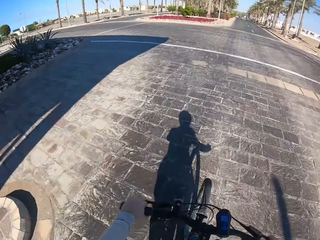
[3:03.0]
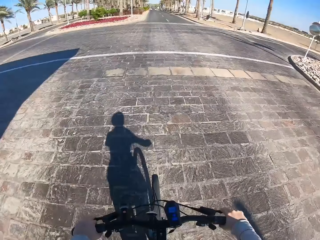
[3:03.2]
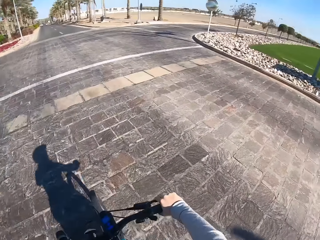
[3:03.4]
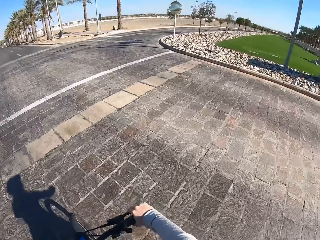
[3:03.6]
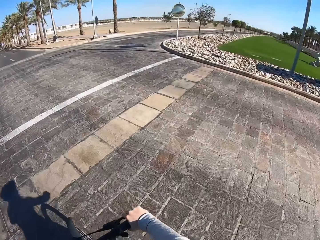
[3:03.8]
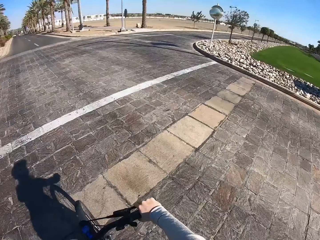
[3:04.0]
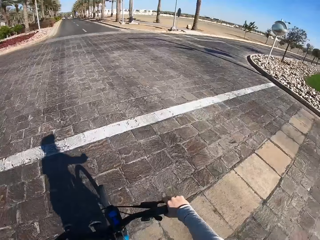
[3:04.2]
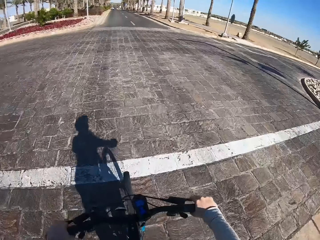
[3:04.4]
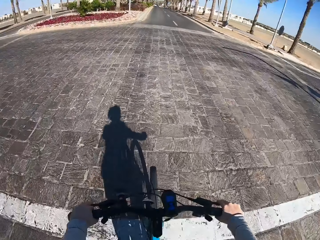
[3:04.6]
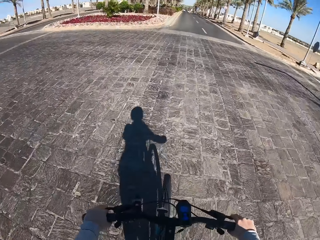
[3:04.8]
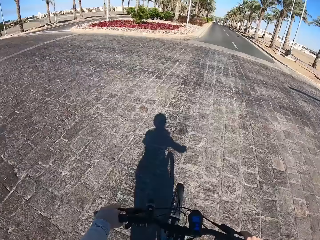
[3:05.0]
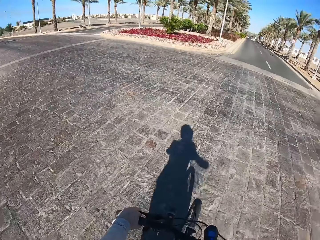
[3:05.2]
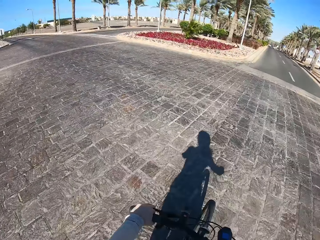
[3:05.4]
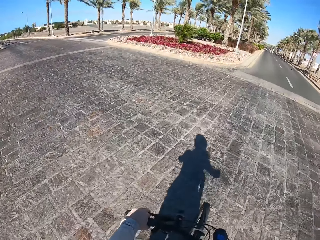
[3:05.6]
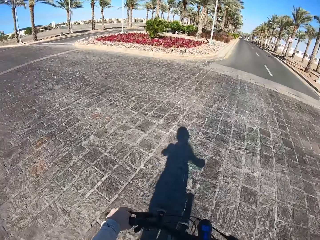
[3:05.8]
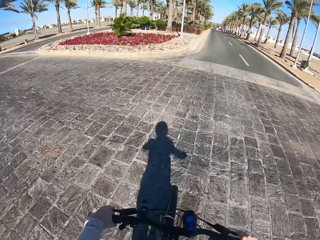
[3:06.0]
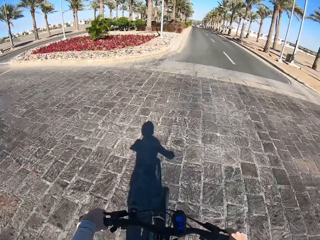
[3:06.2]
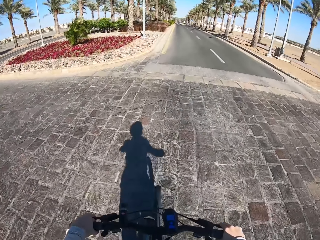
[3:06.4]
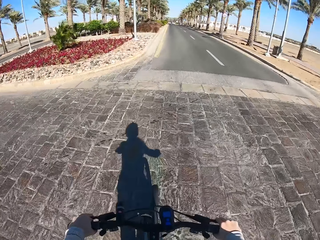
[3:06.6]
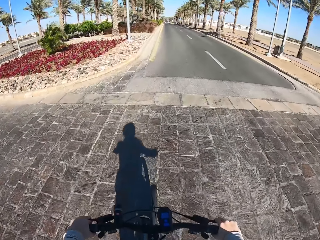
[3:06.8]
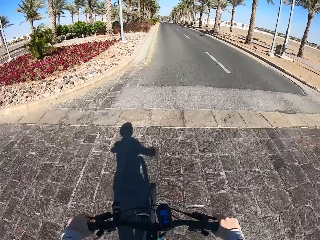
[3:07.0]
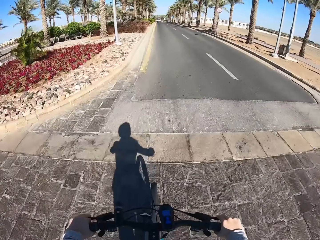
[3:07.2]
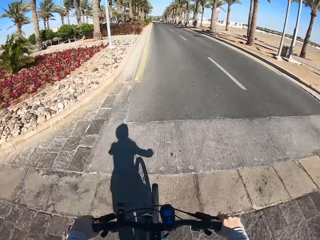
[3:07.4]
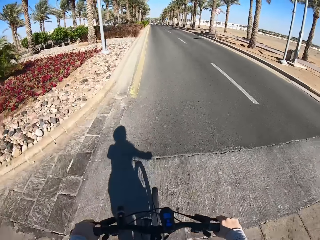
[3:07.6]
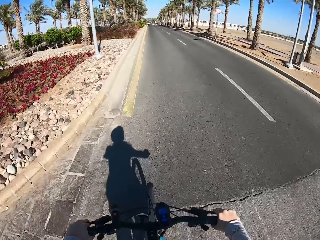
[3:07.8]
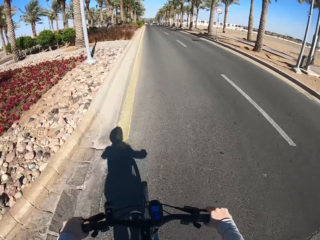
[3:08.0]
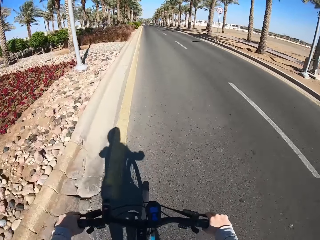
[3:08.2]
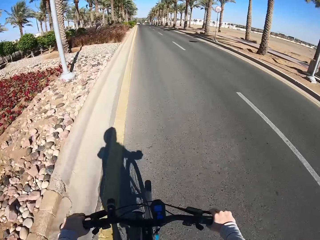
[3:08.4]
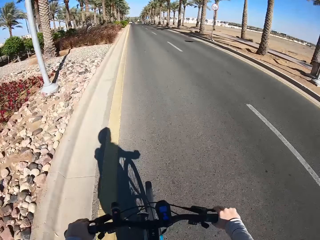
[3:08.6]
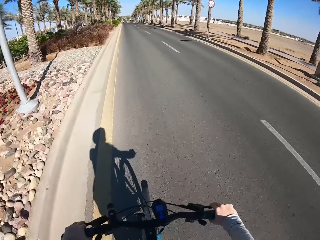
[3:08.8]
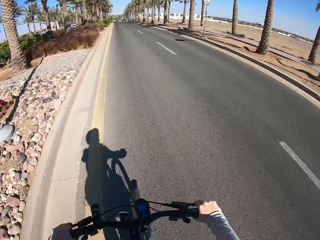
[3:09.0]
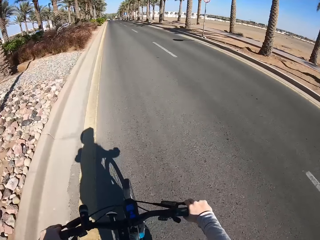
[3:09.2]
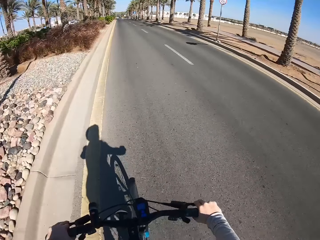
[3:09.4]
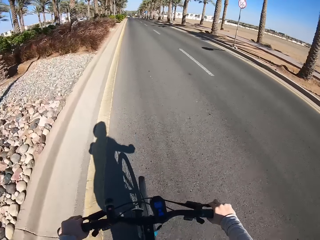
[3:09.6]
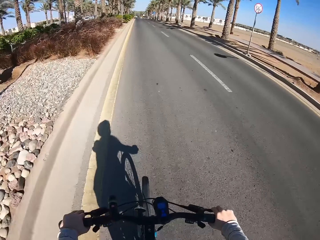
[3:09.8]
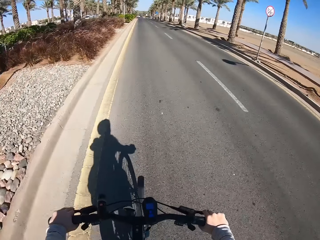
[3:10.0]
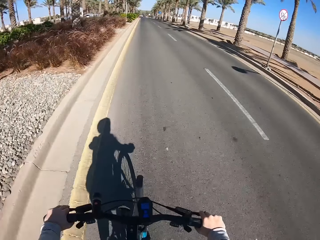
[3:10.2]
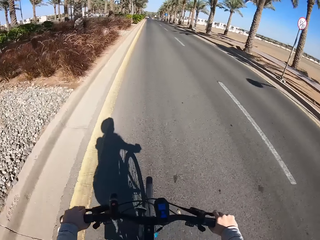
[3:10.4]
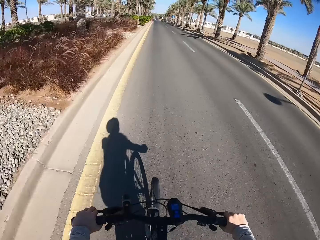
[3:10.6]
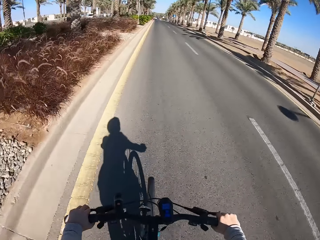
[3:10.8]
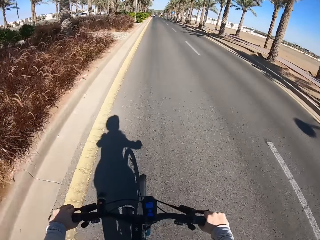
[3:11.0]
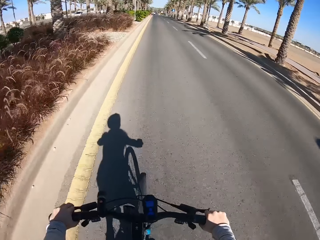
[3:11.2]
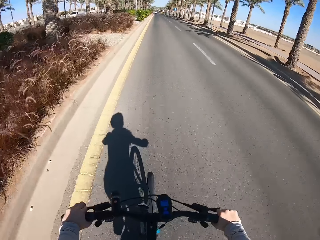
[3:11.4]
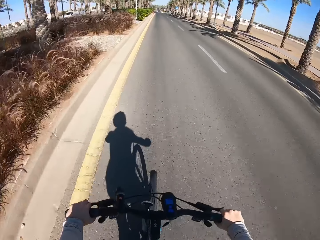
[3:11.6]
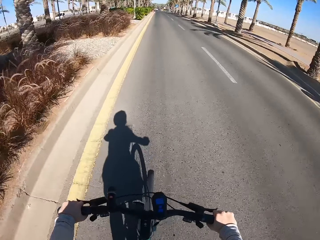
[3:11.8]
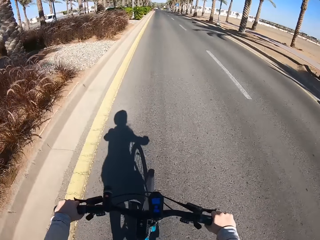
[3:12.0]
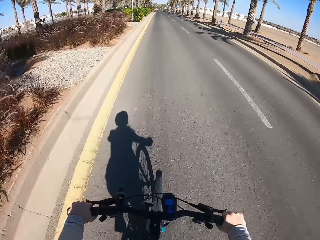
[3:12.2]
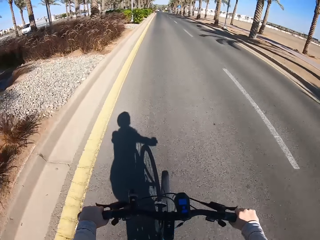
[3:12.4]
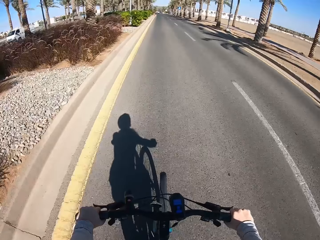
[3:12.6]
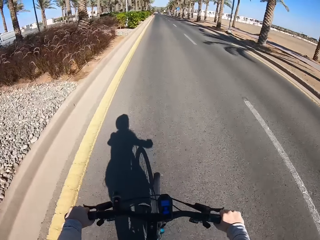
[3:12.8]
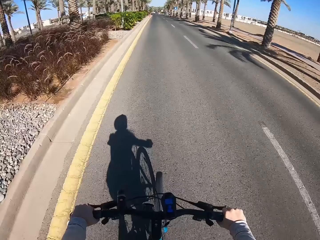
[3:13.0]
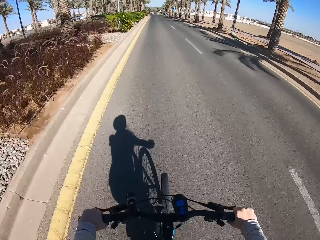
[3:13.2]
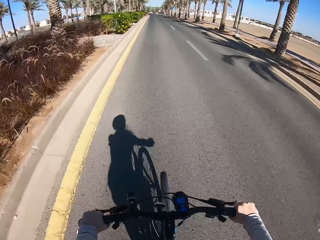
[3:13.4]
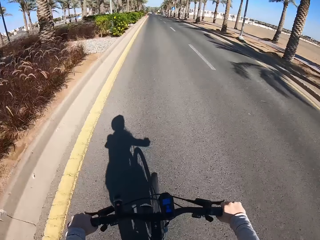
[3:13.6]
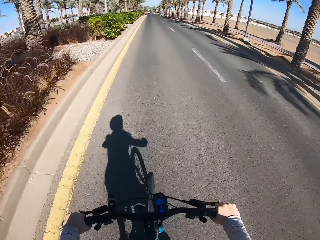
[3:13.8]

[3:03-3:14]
The camera wearer crosses the road. They ride on the street road.

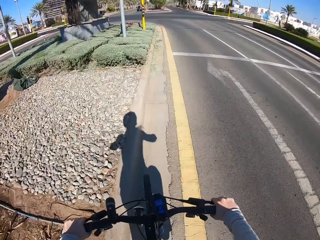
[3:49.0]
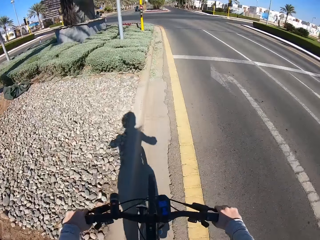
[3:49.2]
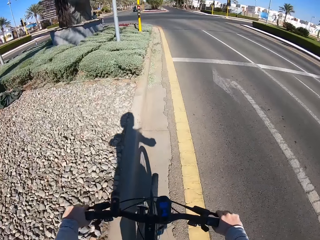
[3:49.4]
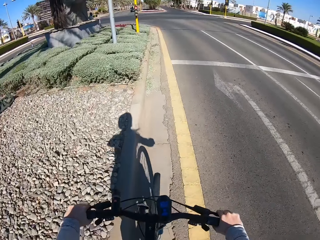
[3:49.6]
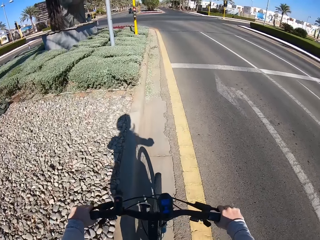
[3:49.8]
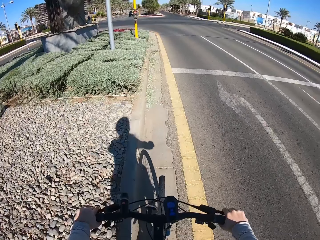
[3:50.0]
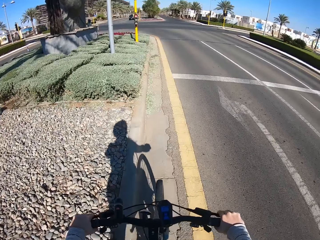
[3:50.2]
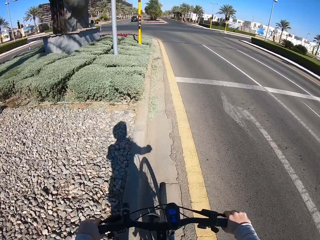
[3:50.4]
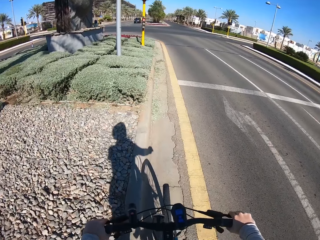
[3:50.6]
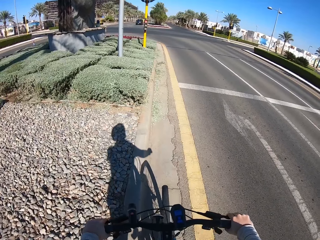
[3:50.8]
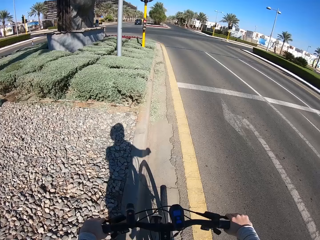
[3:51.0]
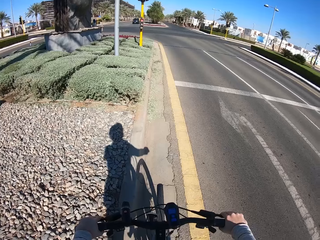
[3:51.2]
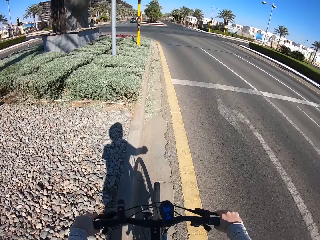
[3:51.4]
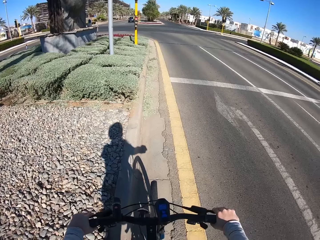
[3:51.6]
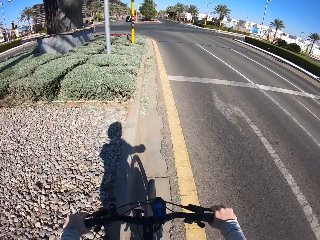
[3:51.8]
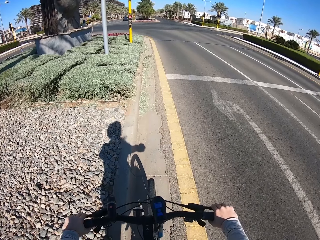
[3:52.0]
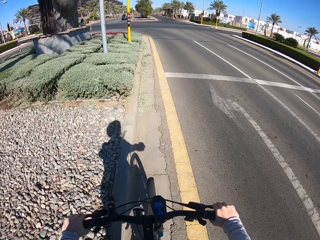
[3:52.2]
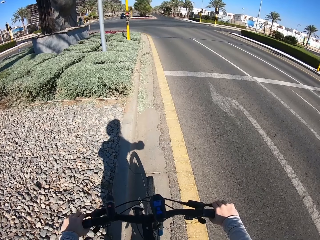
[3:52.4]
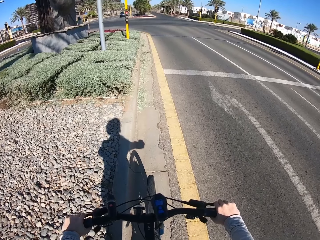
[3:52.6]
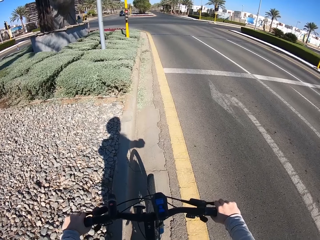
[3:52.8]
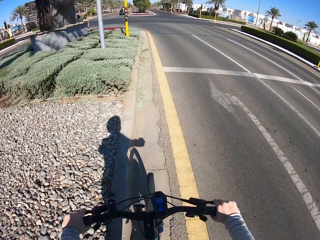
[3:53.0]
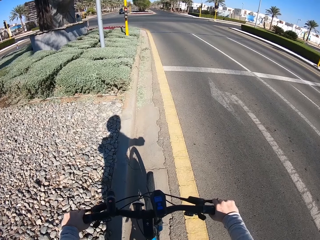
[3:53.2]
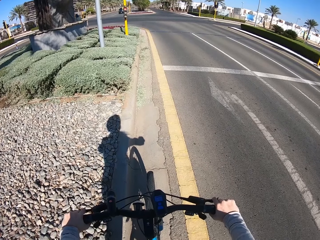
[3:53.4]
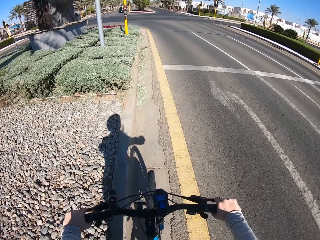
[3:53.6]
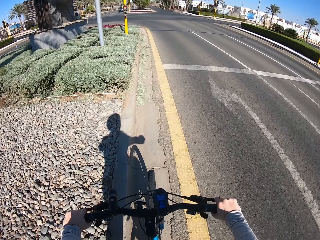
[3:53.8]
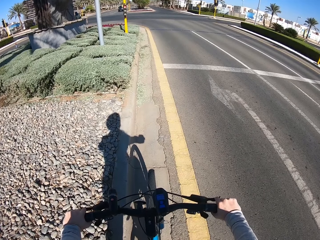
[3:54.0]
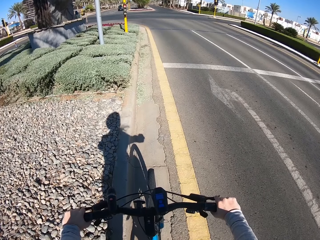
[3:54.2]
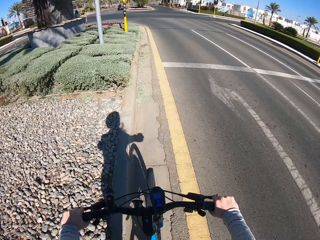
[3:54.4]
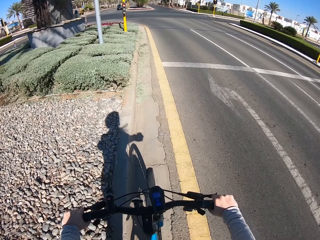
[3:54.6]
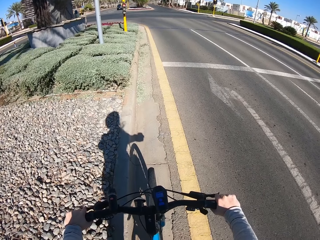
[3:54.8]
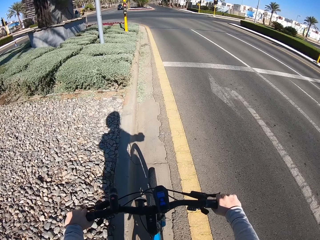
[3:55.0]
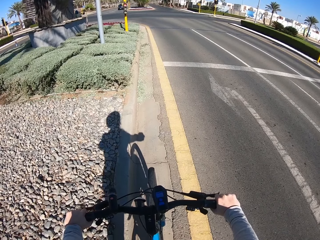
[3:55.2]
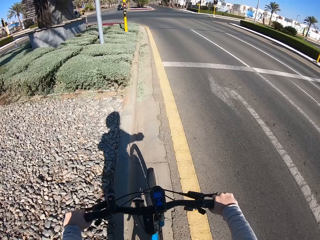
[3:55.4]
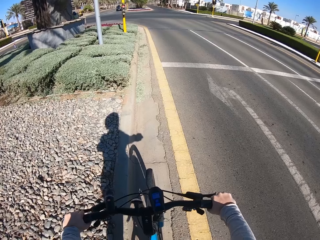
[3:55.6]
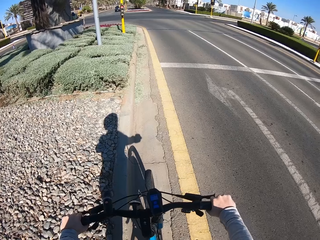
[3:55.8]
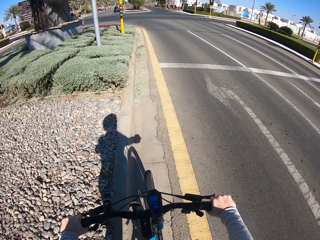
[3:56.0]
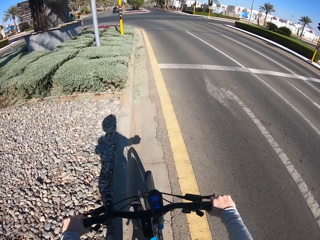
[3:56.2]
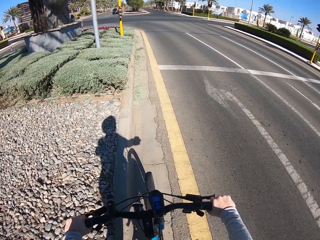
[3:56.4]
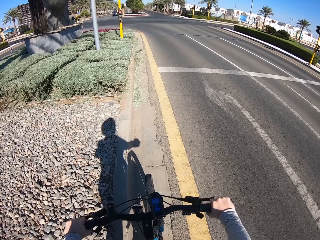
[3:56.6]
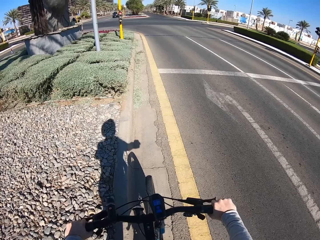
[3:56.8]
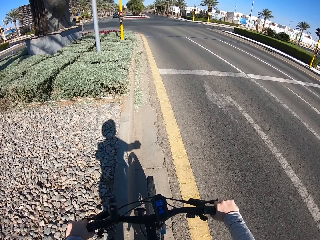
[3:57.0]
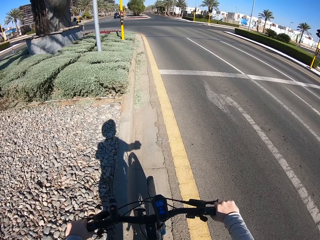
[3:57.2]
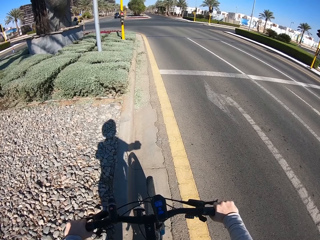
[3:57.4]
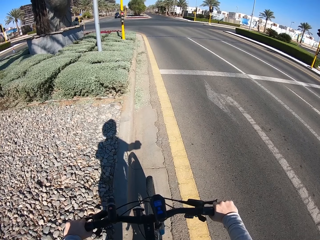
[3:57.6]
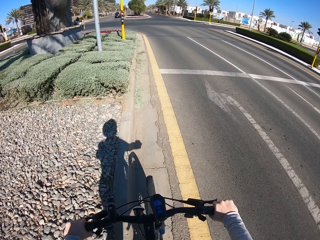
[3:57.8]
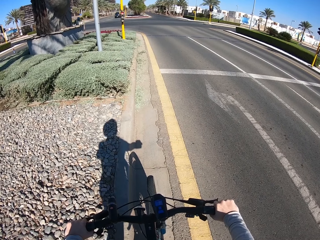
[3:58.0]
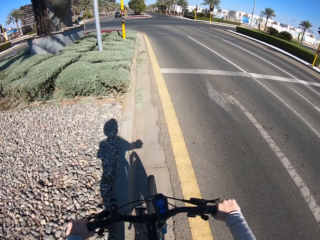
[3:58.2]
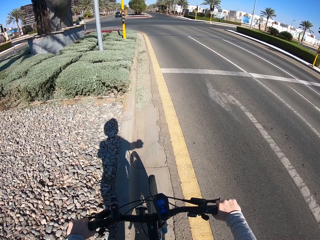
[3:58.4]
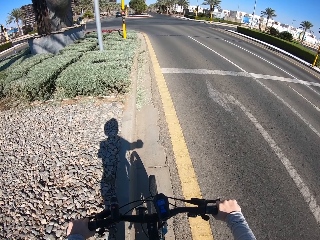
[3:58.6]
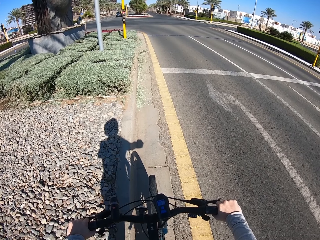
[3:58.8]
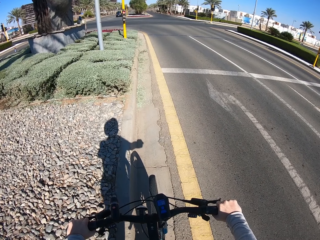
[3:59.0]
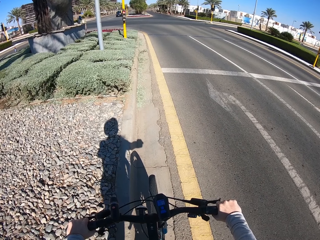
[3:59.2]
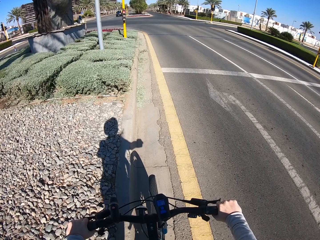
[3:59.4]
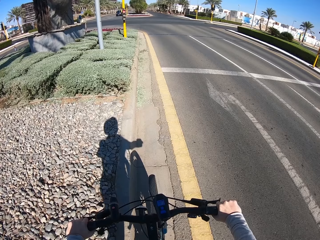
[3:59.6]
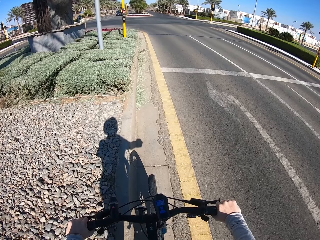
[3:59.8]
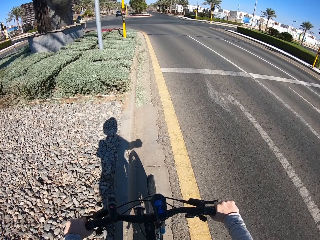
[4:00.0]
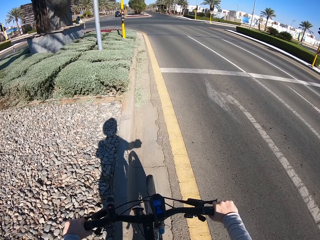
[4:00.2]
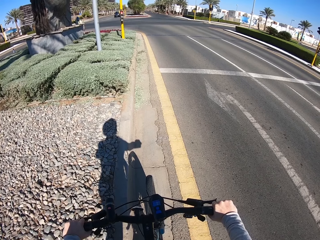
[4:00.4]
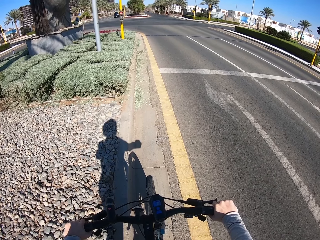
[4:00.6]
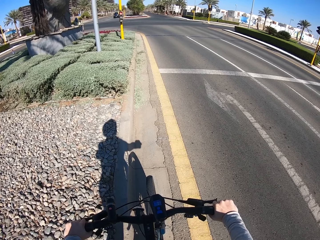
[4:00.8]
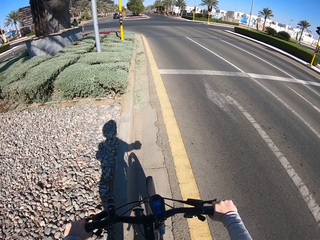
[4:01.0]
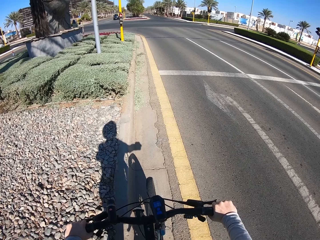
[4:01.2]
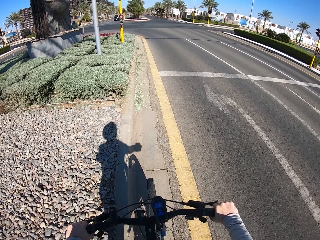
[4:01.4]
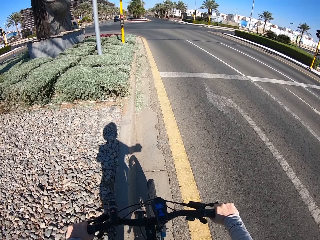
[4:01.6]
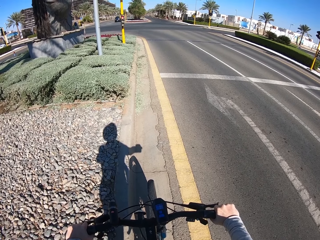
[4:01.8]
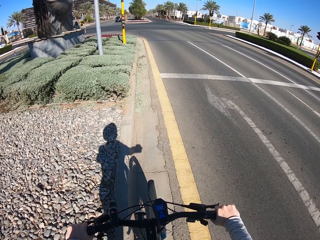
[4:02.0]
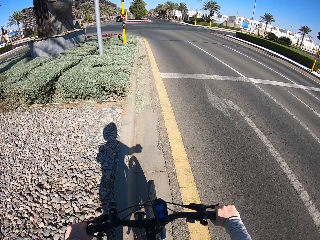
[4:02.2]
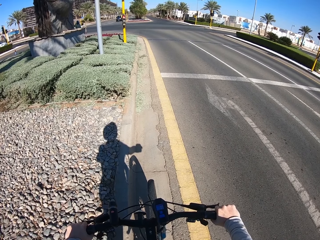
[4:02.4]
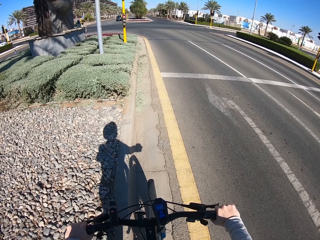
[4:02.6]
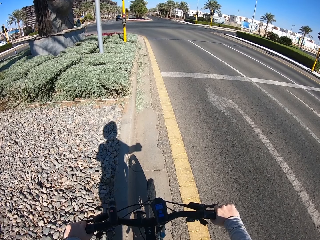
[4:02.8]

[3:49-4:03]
The camera wearer stops riding the bicycle at the road side. They look around.
